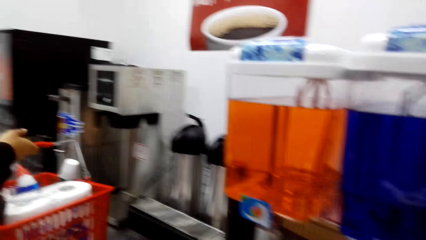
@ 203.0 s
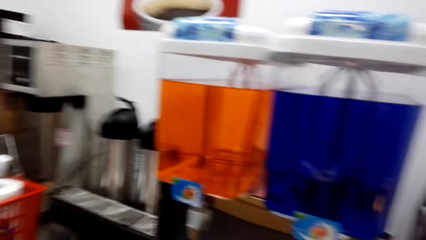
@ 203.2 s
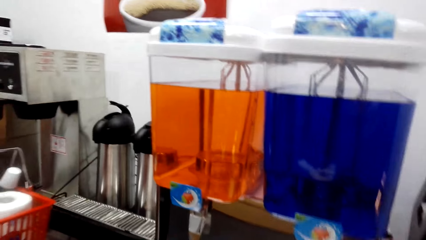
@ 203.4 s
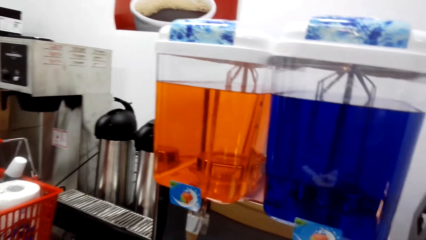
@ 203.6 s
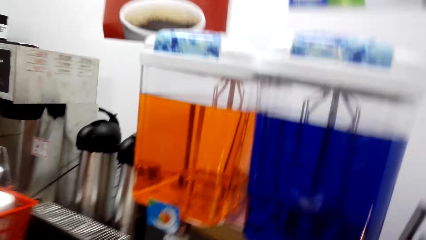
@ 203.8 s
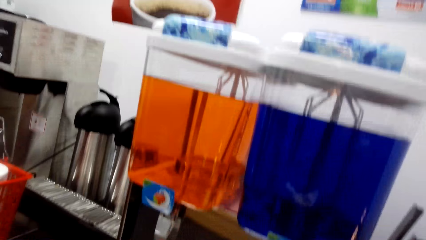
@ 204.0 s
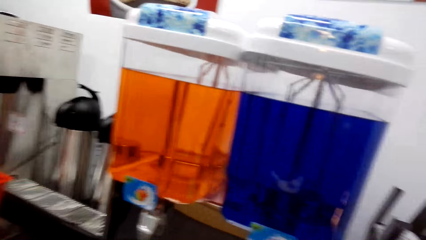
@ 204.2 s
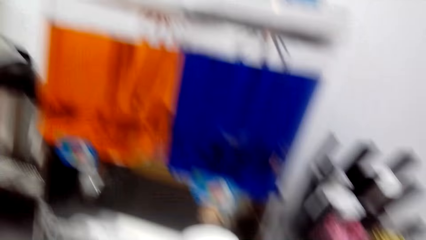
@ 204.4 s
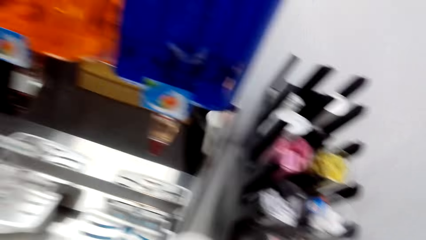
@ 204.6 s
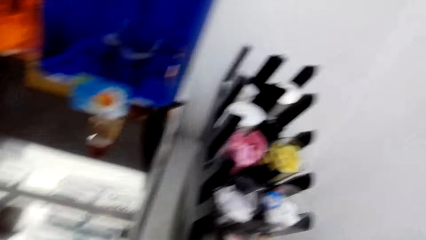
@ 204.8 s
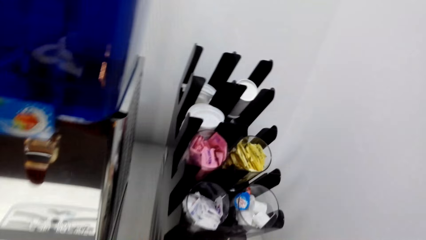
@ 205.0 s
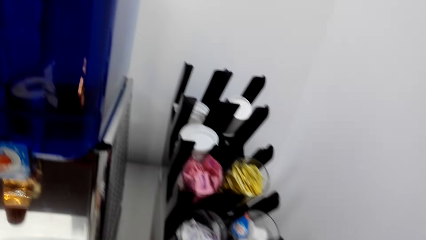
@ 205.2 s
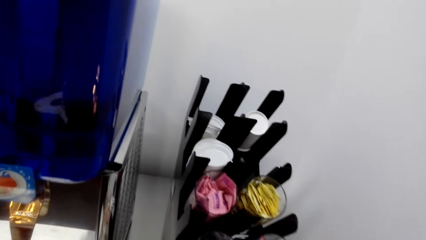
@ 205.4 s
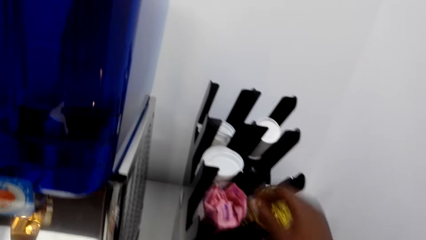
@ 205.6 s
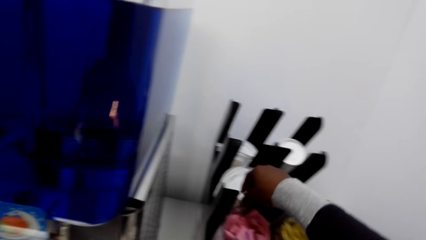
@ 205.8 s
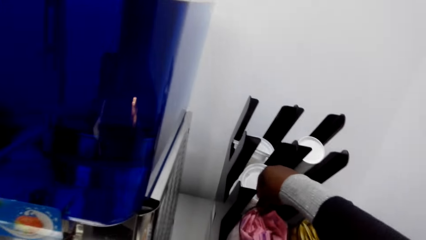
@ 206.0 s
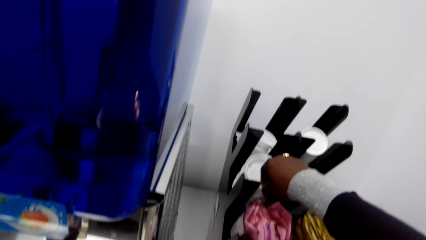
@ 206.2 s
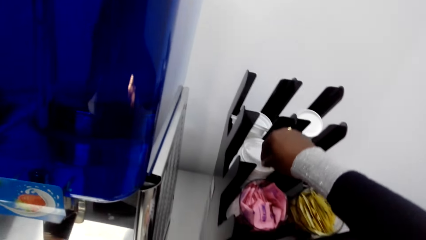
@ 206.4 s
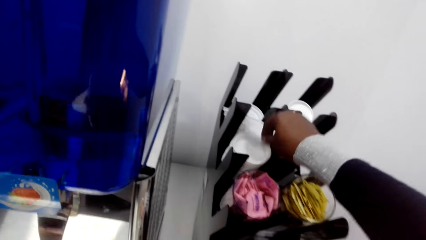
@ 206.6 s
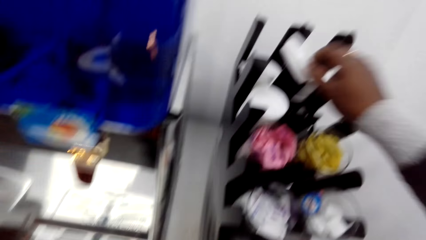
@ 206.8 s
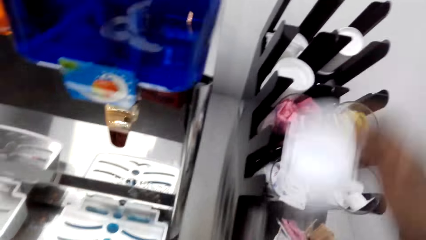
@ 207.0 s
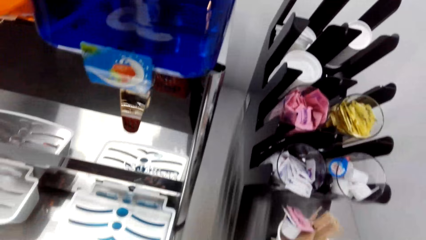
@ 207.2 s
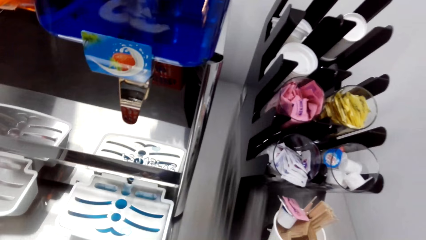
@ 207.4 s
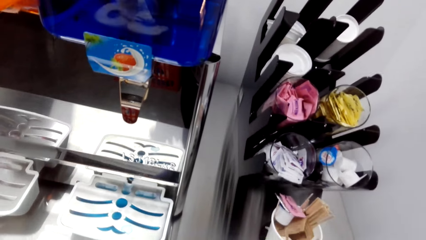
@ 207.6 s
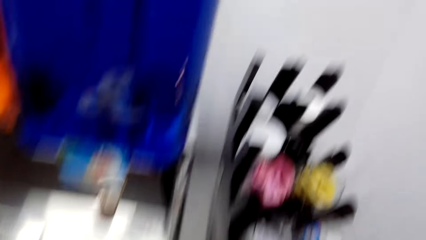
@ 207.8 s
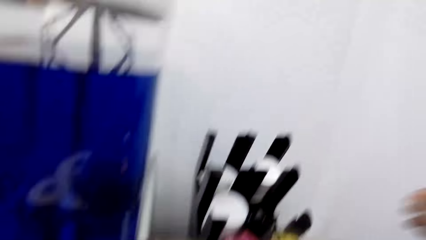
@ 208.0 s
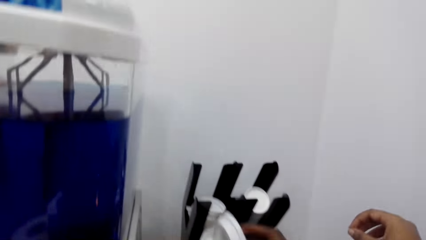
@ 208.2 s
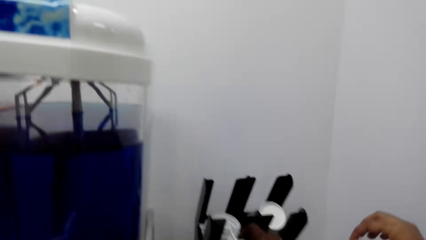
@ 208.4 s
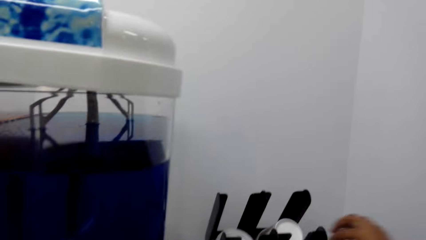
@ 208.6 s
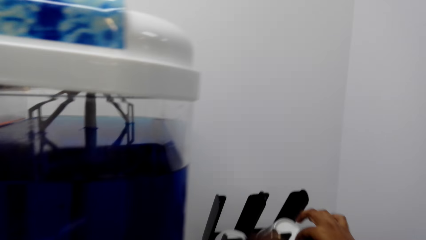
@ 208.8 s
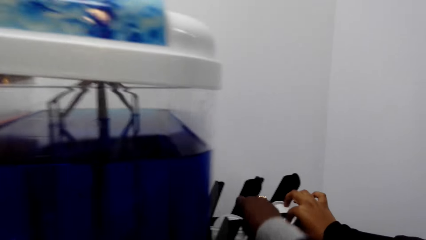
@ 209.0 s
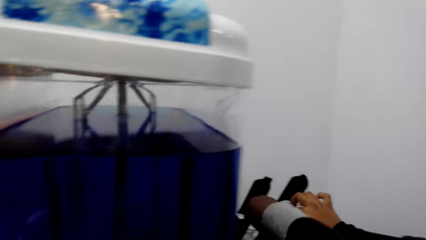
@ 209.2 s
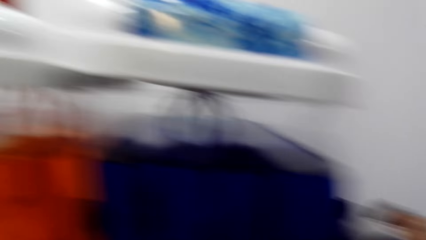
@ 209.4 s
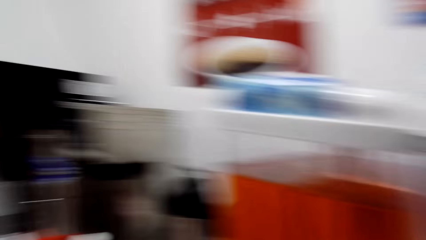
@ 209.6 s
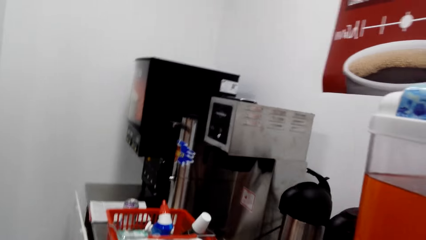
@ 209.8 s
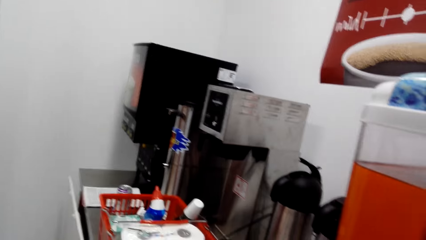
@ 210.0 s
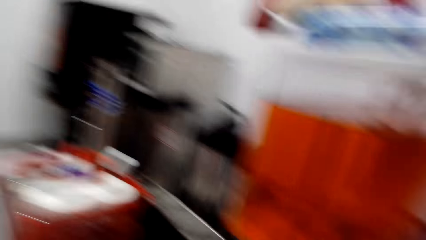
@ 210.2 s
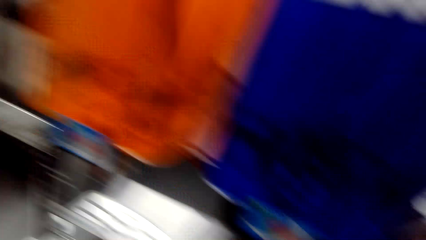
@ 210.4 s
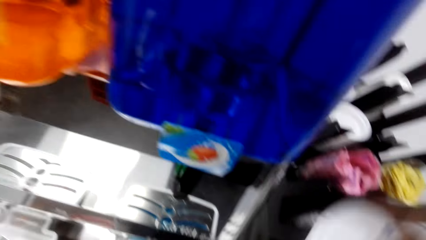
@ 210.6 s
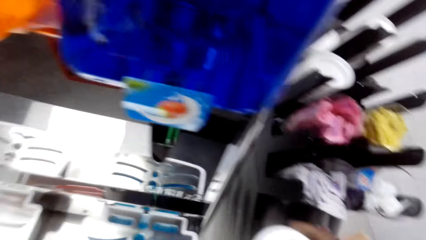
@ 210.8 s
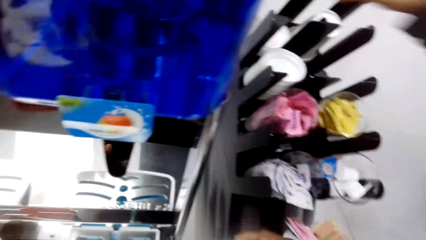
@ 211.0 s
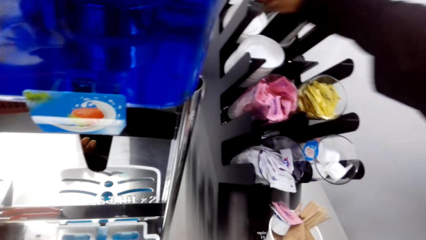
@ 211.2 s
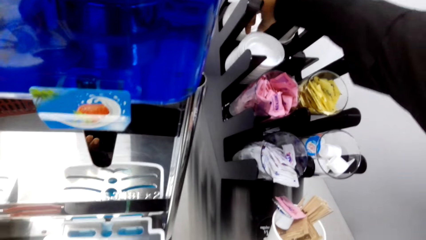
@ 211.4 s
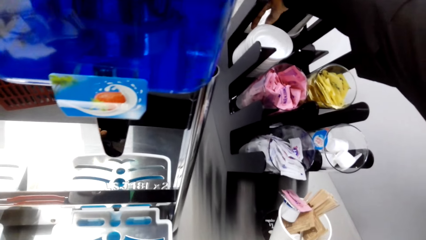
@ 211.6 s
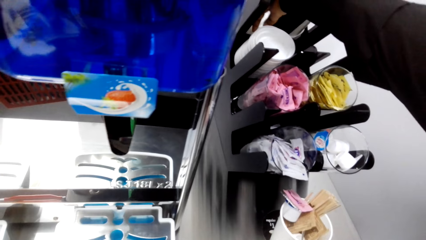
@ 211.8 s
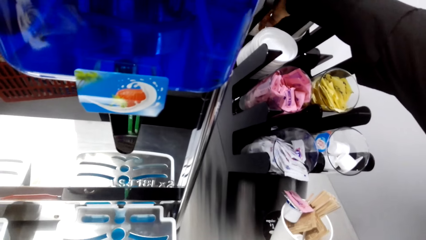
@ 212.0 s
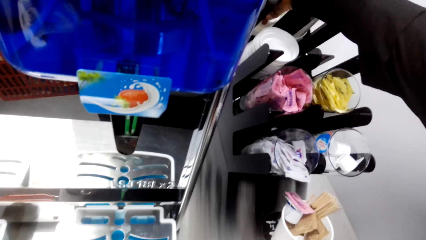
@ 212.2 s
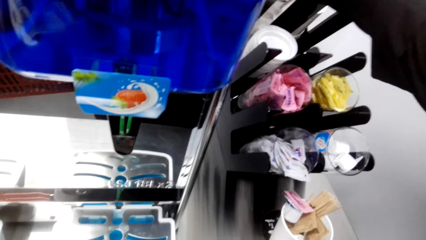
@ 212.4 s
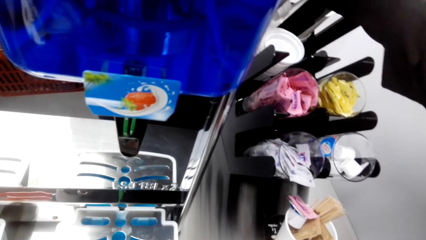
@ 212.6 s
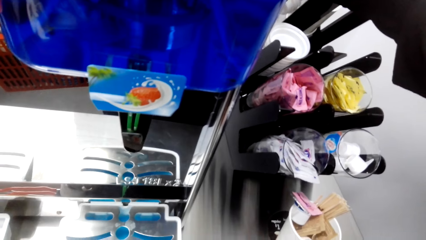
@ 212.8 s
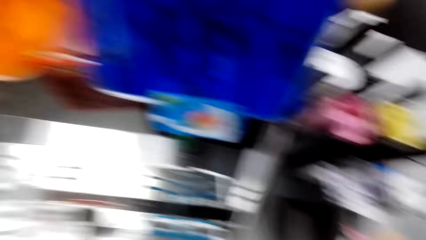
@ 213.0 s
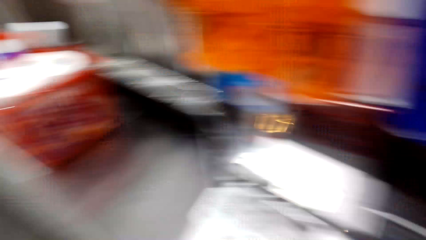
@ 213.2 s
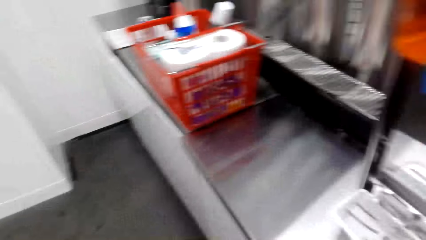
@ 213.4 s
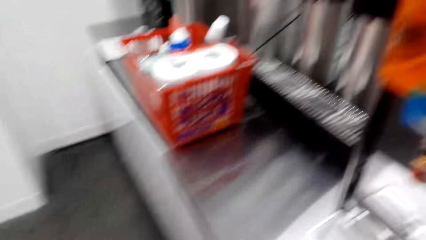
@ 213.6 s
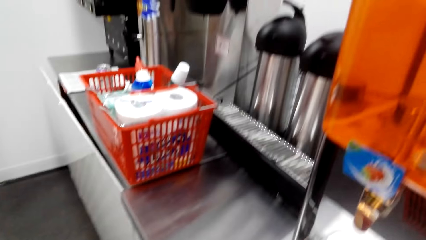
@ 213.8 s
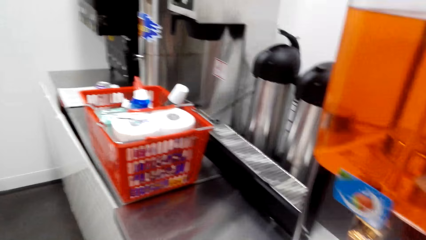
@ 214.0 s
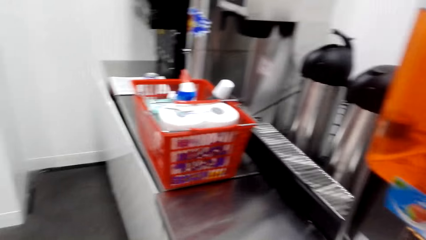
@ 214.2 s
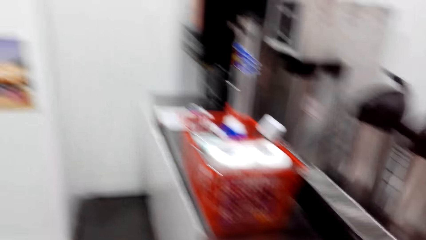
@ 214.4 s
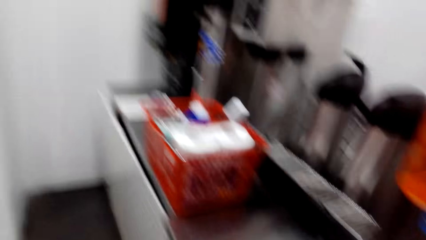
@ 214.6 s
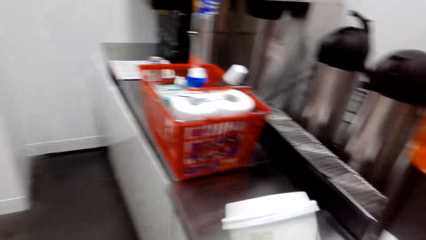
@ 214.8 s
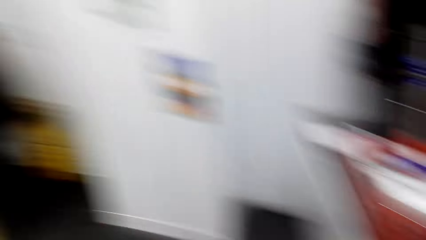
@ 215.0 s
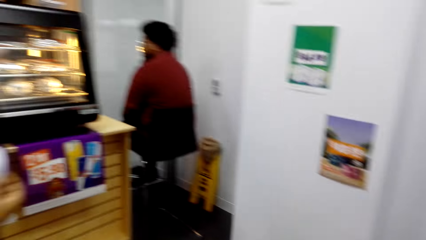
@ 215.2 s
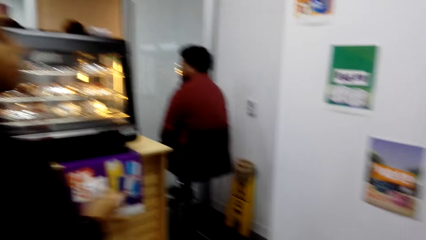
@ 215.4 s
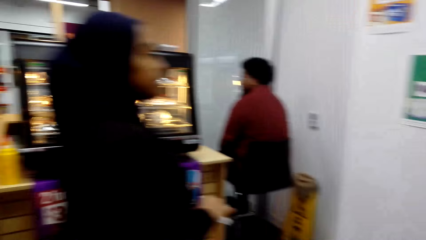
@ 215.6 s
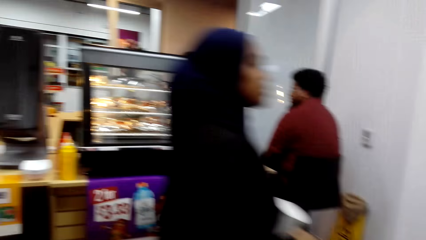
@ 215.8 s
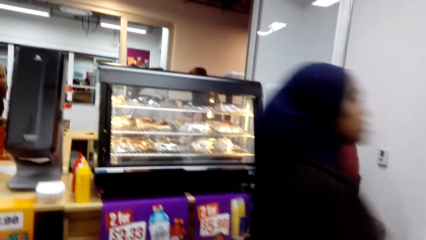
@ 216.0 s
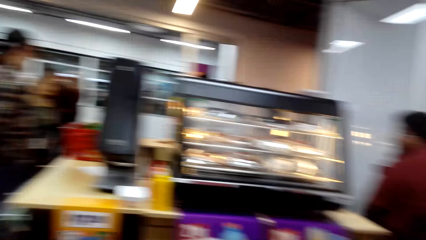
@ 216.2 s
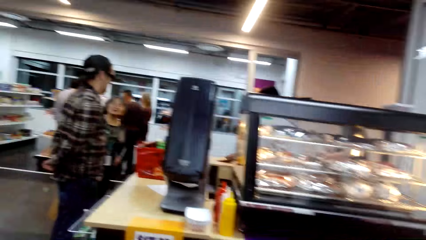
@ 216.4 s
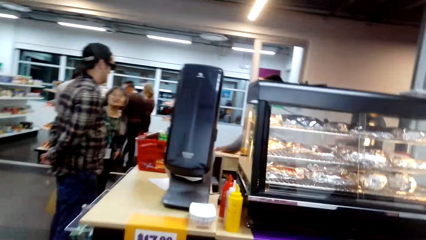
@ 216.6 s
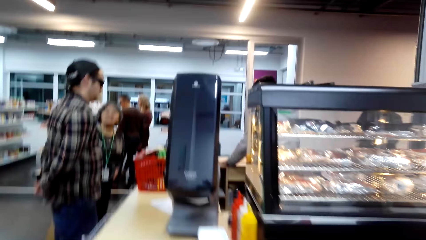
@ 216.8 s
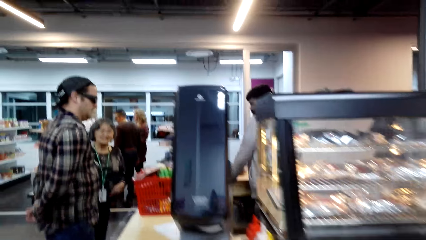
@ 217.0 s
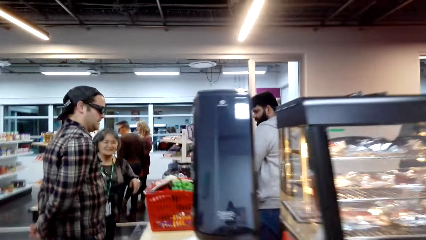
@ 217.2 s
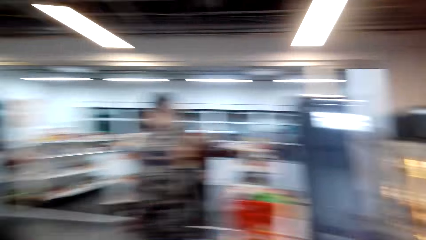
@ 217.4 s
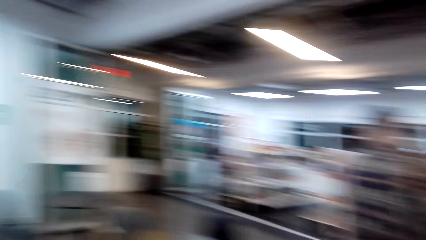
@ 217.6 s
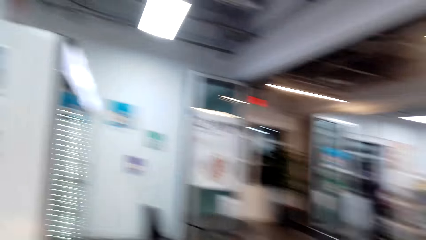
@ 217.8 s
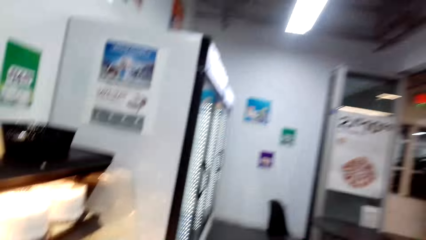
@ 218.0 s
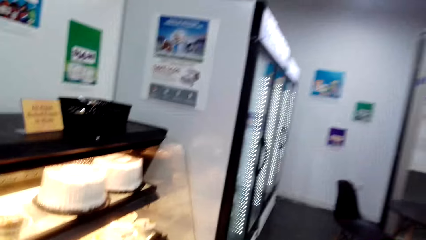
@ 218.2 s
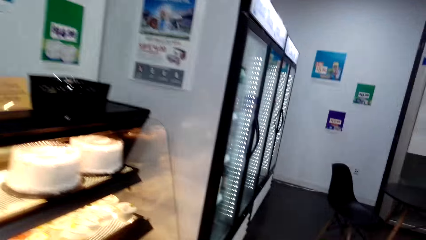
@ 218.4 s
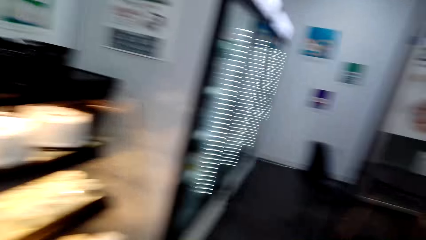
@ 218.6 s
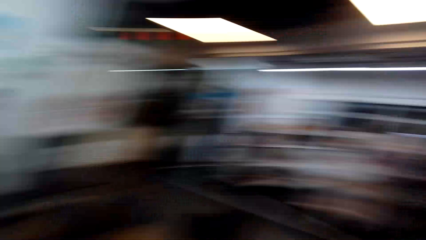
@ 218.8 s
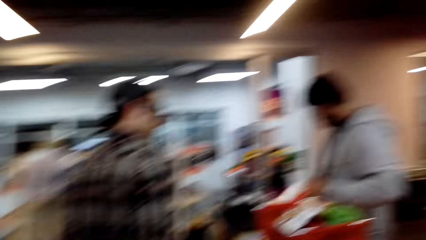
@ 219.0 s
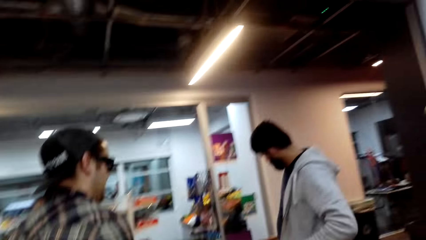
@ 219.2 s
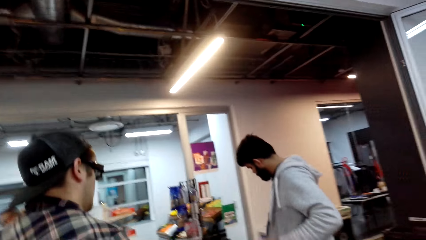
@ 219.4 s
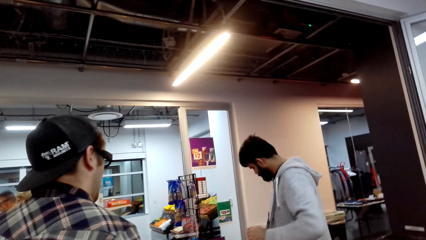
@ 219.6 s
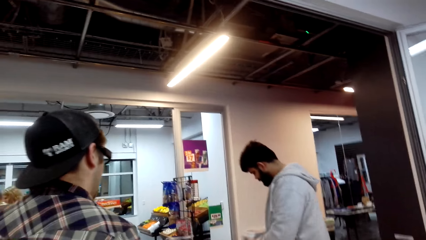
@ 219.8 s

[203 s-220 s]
A lady carries the shopping tray. The camera wearer puts the basket down on the counter. They pick plastic plates. They pick up a tumbler lid. They pick a plastic plate. A person and another person talk.
